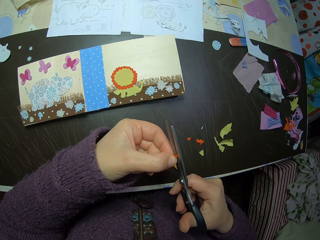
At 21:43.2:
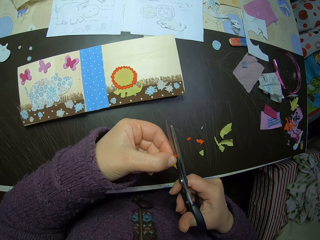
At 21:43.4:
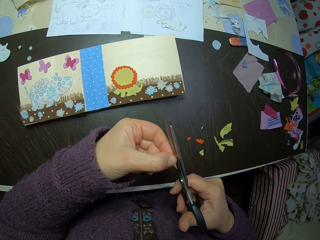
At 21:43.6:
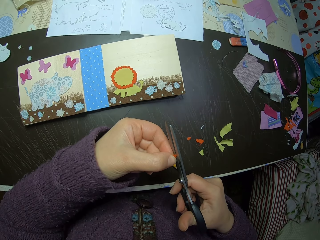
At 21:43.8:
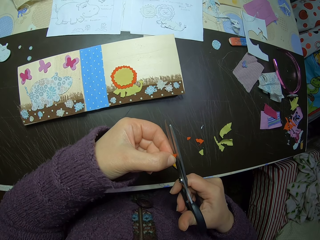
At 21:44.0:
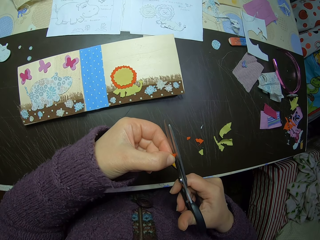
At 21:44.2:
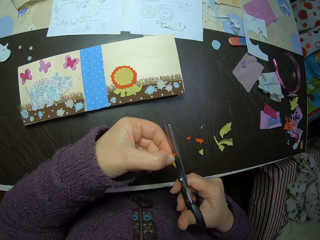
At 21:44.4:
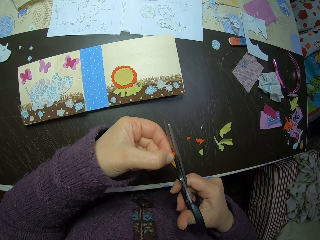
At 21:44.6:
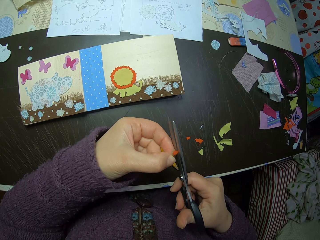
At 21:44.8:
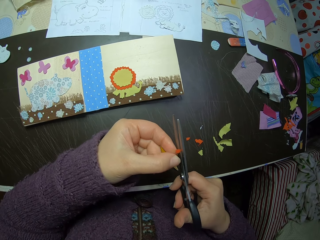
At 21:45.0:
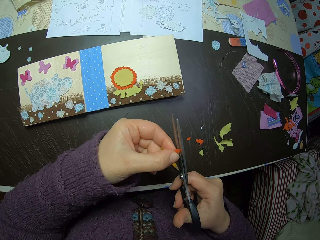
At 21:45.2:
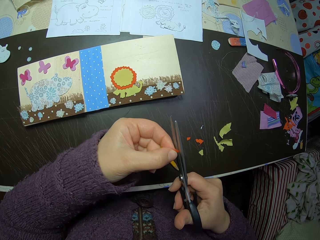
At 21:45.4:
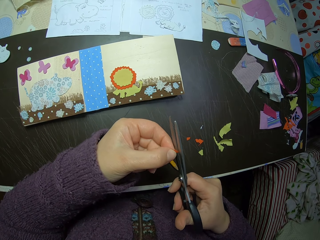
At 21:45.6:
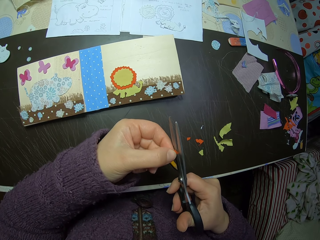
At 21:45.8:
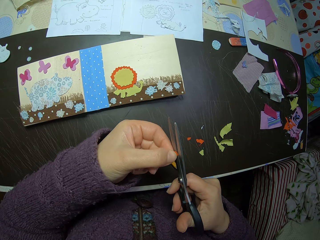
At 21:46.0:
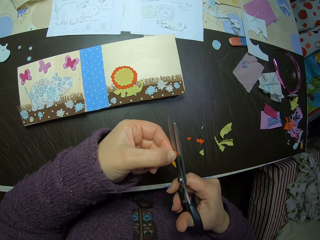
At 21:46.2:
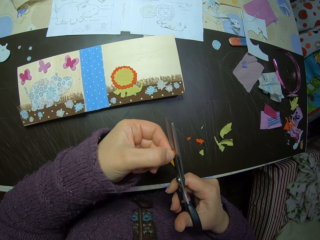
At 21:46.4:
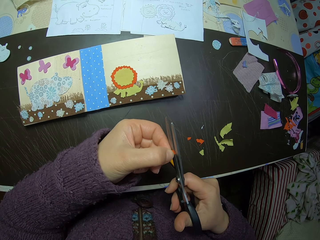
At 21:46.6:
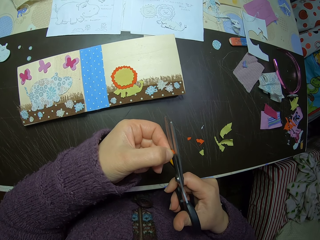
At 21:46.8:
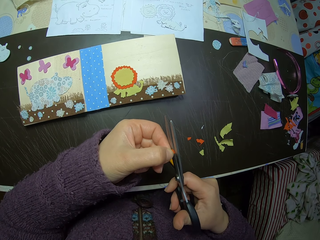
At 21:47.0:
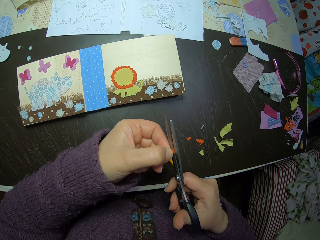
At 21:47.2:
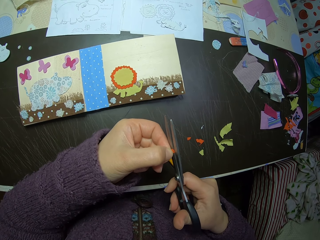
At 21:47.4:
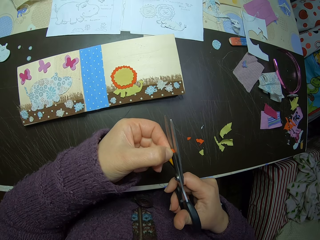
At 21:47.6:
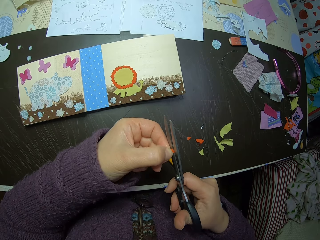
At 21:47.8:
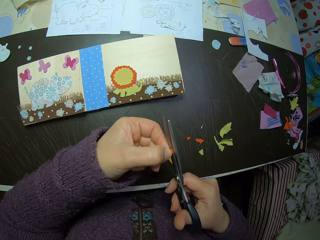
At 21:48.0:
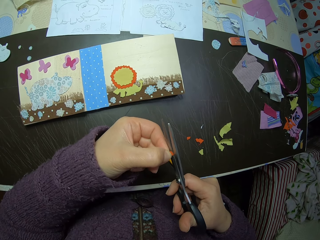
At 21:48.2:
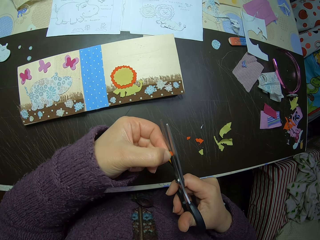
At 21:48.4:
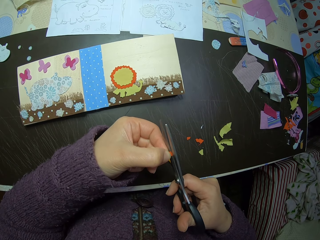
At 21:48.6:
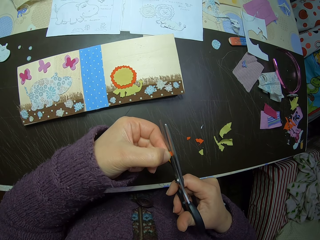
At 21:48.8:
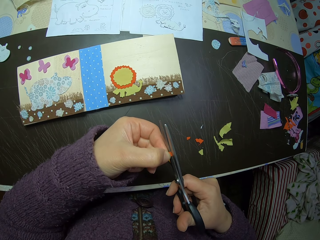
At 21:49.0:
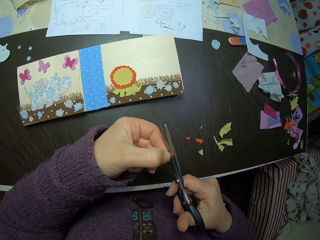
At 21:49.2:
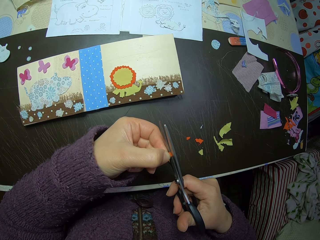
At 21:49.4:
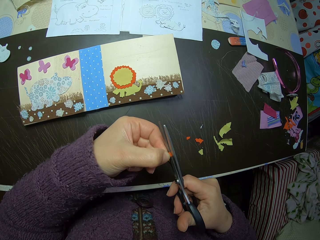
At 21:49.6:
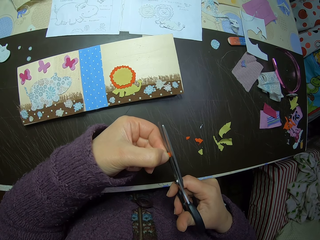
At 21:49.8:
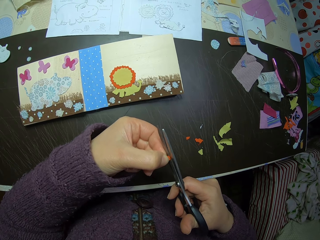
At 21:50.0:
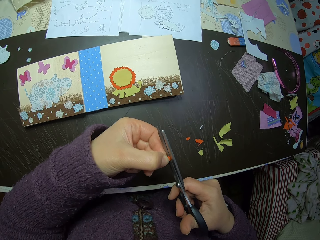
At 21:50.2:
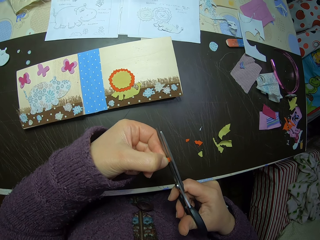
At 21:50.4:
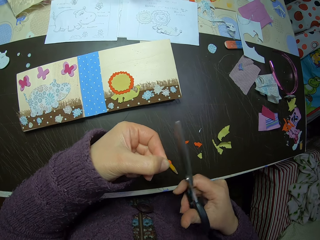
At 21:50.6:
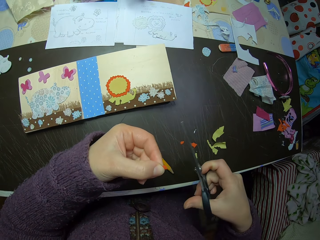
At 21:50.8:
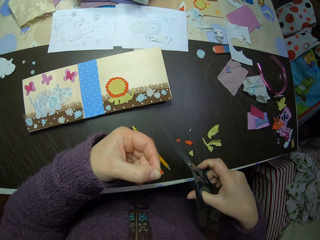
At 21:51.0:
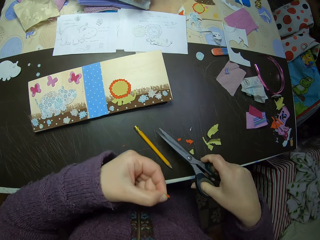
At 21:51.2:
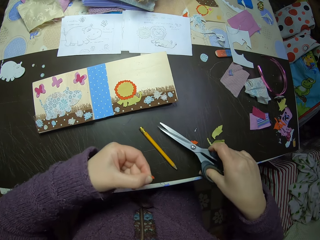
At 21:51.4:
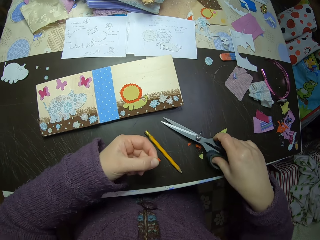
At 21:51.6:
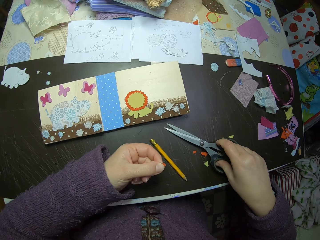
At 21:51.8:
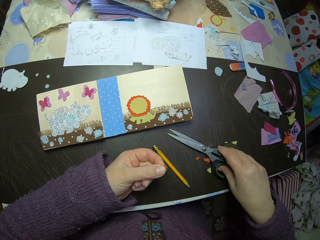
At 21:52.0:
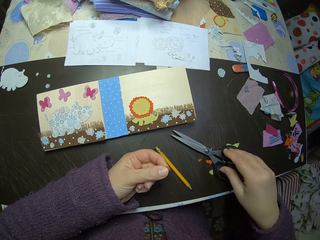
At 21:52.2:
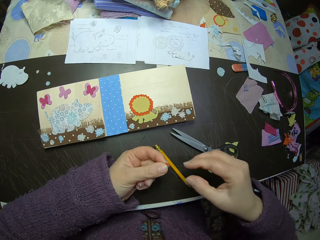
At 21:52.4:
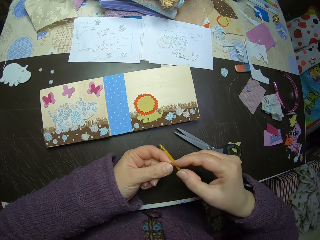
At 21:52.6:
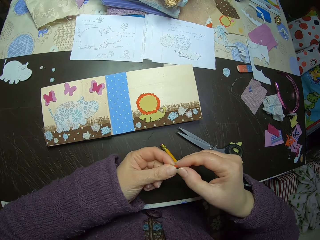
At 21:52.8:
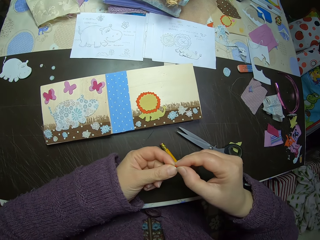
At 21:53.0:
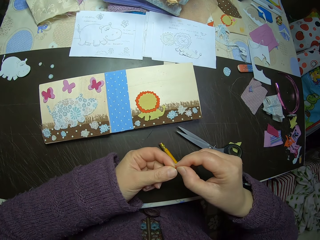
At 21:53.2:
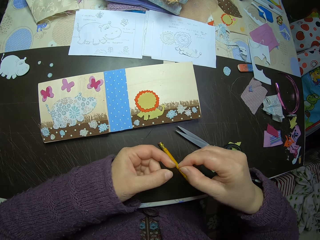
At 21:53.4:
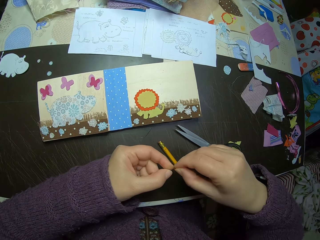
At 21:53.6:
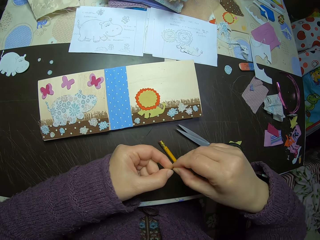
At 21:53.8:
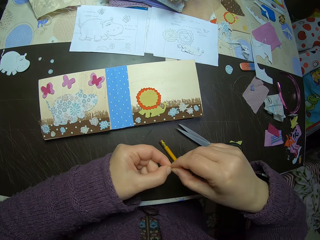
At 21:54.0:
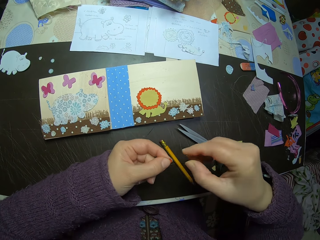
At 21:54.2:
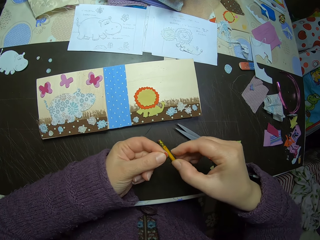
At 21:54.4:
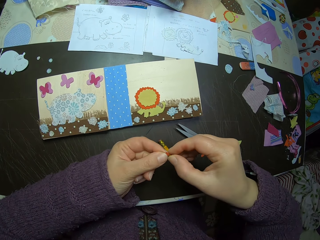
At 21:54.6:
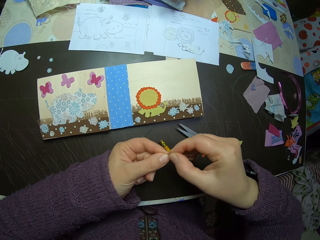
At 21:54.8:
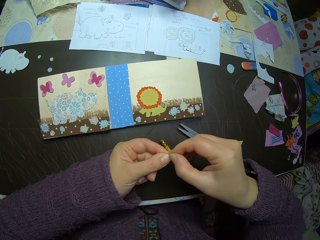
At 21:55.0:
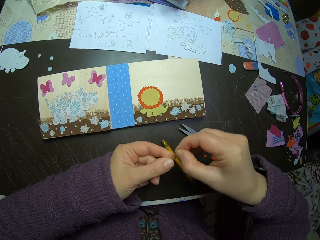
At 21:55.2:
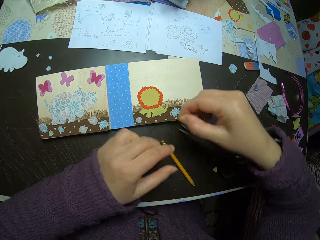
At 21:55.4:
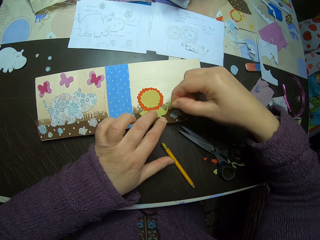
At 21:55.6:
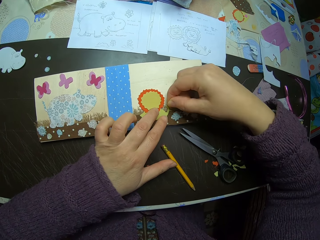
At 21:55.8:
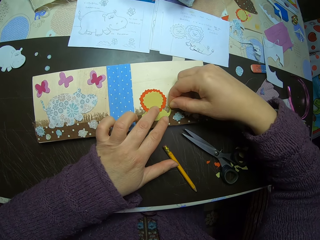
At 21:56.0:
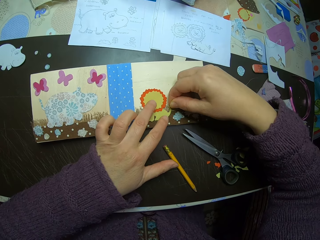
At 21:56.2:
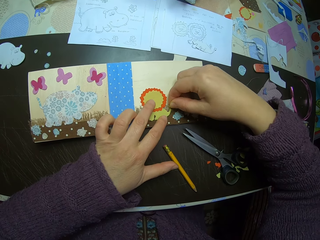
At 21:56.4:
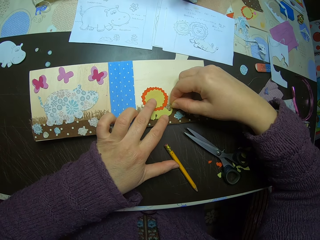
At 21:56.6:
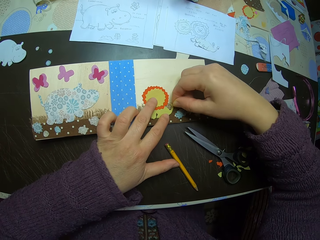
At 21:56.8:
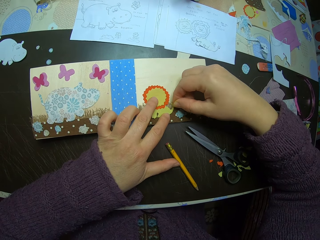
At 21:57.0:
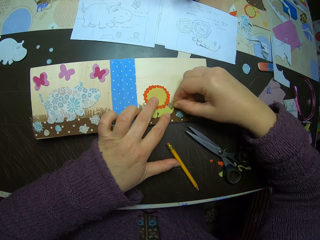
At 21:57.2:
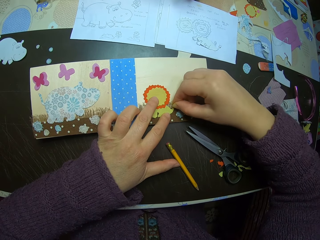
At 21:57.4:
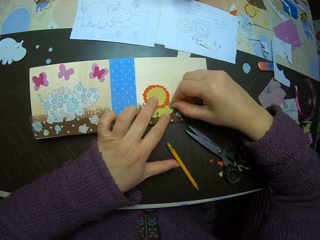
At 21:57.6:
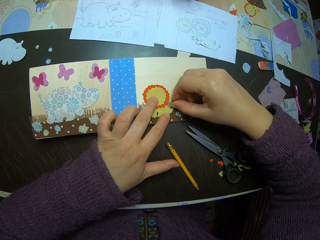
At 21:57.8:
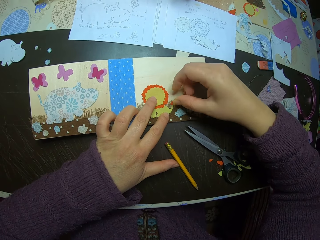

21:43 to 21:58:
The camera wearer puts the scissors on the table. She looks at the paper. She adjusts the final cut-out in her hands. She holds the piece of paper. She puts the cut-out on the paper collage.

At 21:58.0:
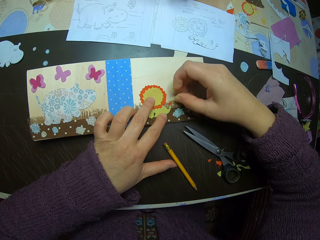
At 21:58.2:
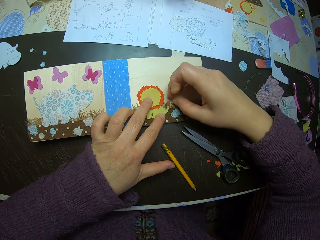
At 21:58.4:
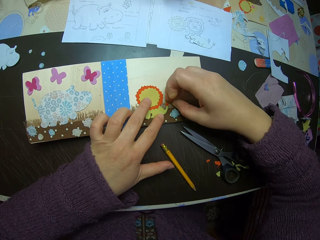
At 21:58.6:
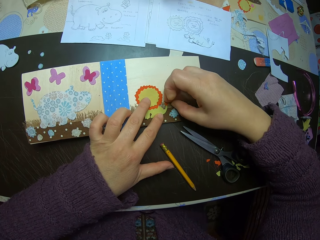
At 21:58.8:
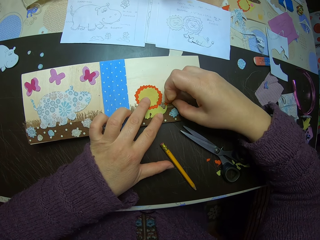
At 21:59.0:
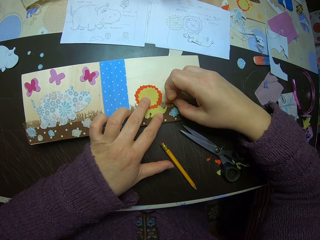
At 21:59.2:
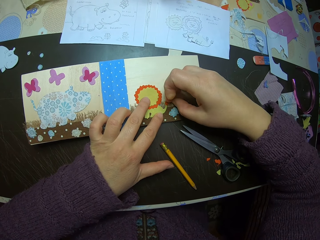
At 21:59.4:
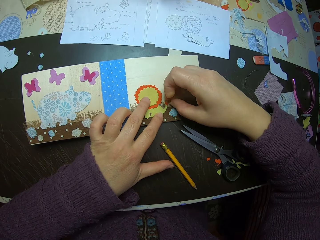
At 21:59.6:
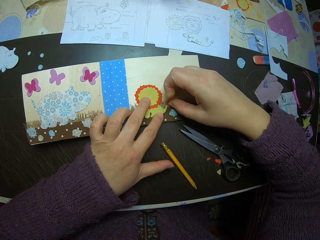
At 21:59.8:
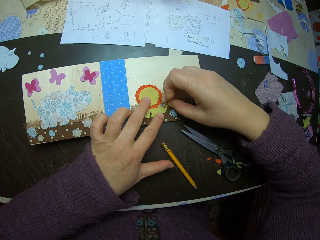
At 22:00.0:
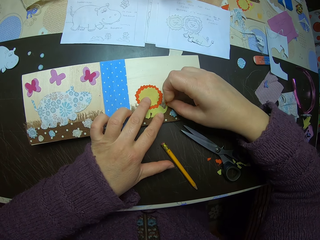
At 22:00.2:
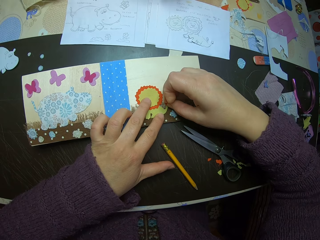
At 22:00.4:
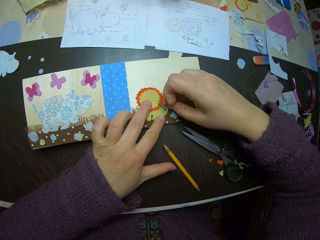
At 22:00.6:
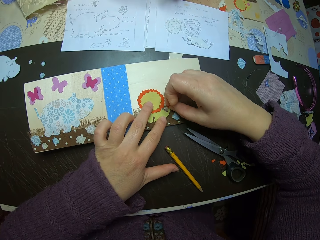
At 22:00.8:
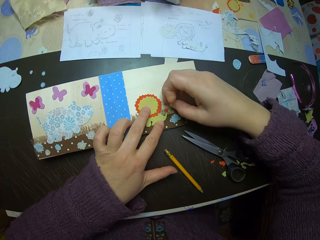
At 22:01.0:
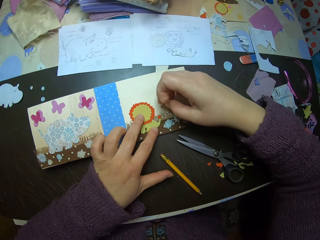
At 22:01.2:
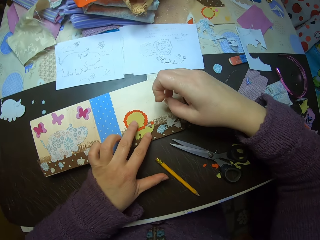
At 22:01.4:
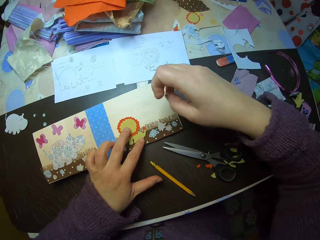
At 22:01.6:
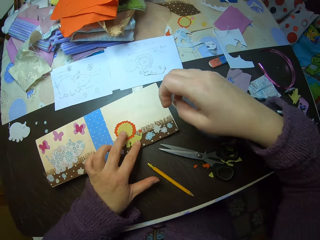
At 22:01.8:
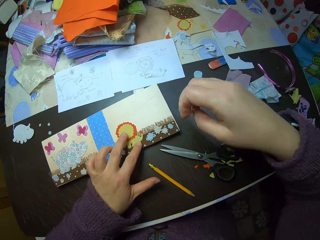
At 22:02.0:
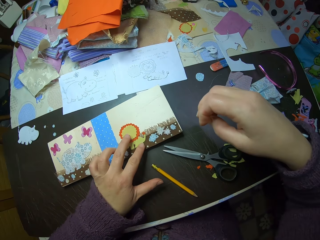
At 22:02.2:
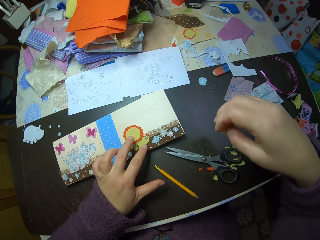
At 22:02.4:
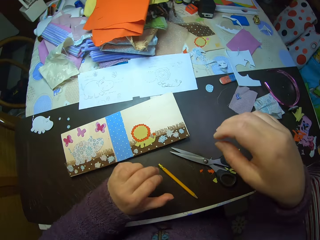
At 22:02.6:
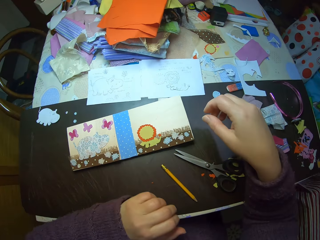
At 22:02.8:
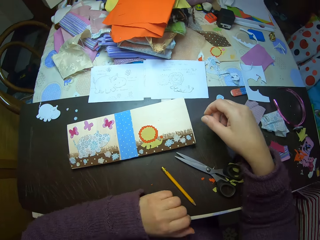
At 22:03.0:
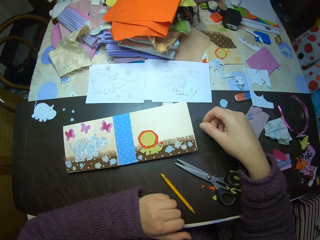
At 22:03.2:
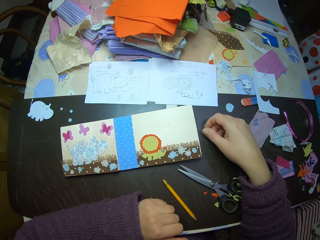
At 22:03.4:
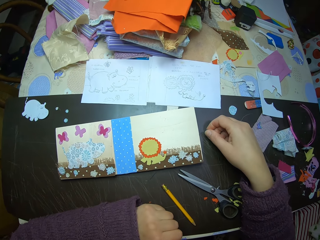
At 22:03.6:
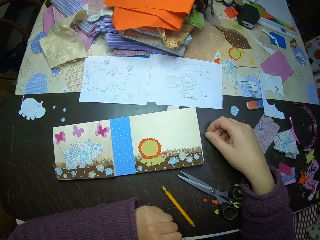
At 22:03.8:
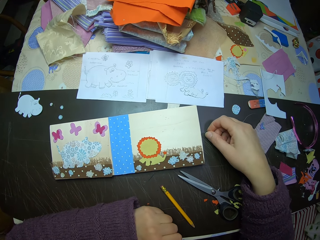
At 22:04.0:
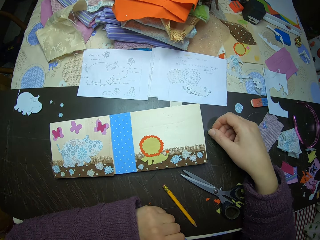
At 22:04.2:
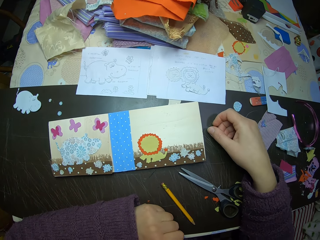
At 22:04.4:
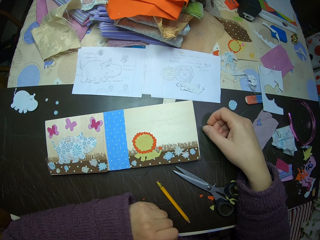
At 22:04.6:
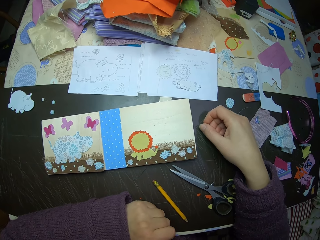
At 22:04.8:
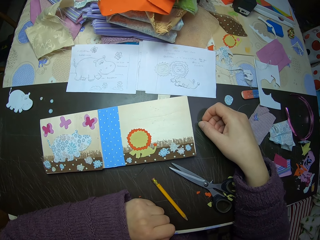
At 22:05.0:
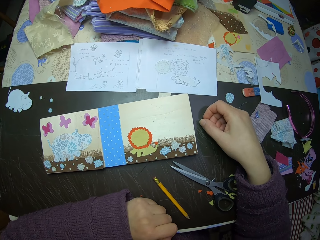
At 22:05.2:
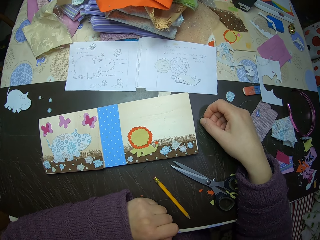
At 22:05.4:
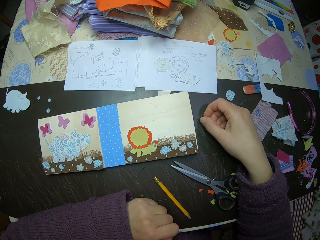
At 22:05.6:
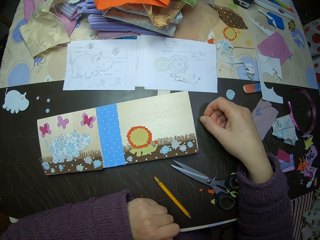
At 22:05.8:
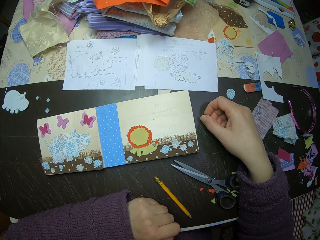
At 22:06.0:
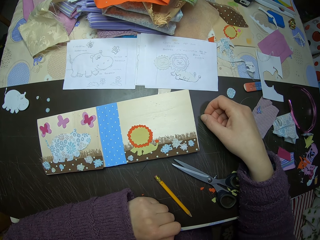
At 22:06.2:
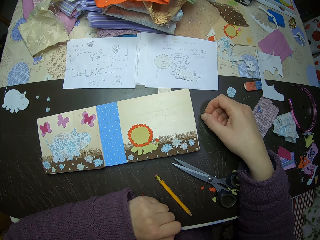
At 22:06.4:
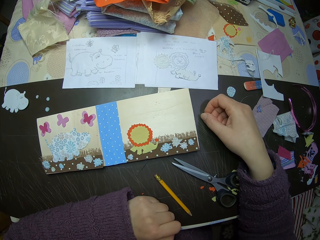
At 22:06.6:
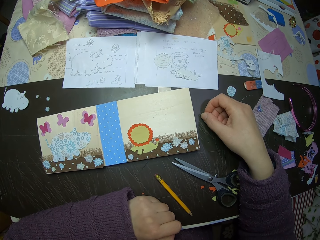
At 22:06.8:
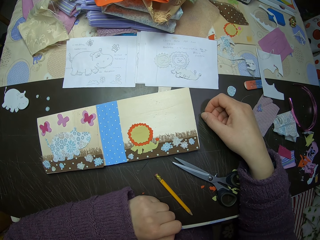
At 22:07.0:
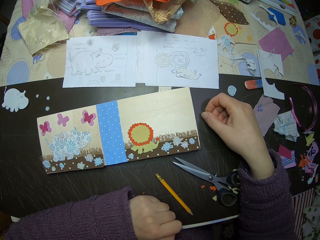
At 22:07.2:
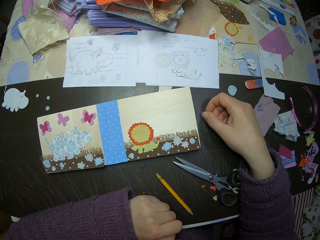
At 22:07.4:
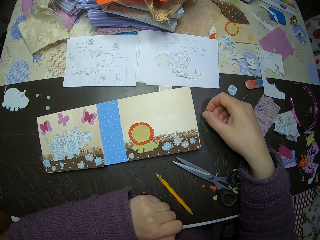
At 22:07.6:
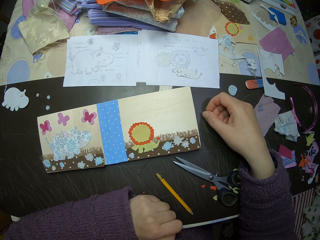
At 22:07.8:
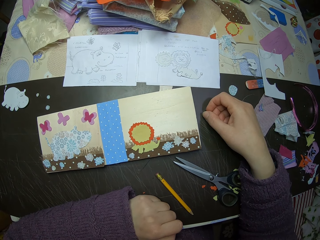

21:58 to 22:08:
The camera wearer lifts her hands from the book. She stops for a while and looks at the book.
